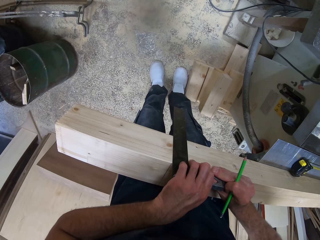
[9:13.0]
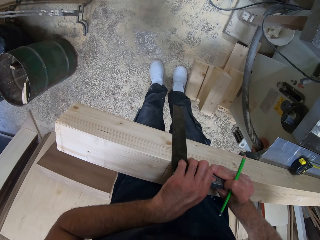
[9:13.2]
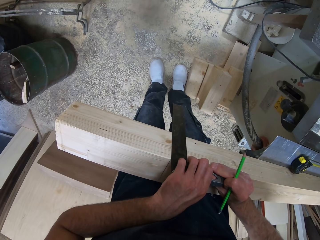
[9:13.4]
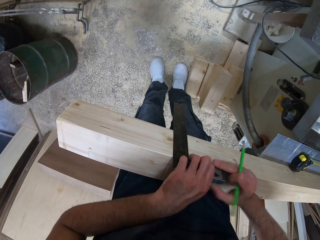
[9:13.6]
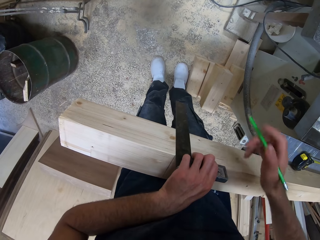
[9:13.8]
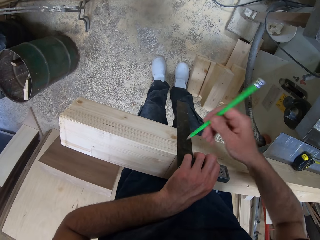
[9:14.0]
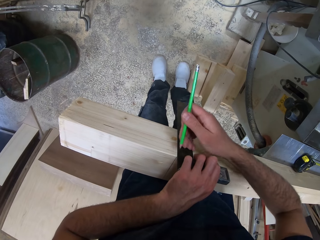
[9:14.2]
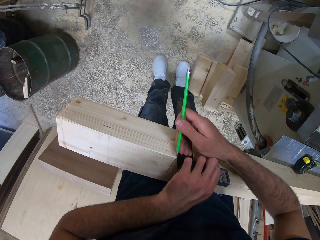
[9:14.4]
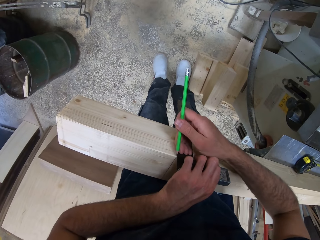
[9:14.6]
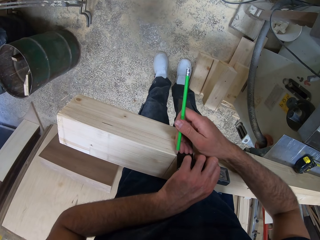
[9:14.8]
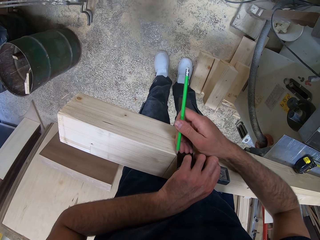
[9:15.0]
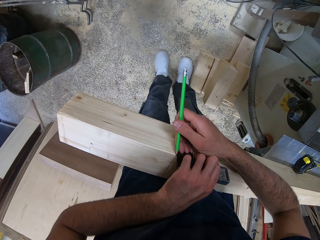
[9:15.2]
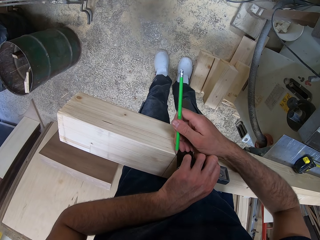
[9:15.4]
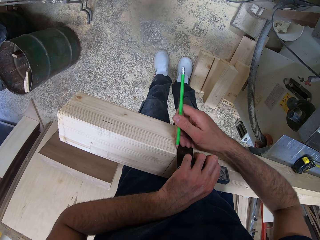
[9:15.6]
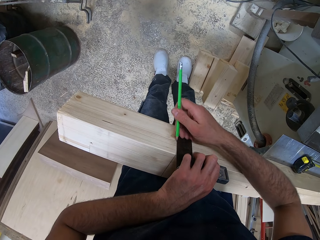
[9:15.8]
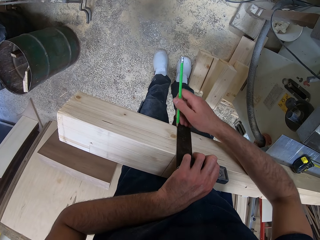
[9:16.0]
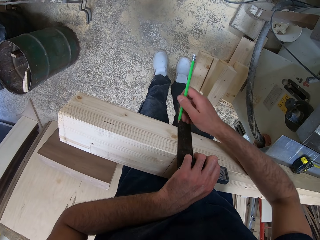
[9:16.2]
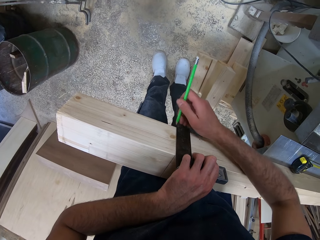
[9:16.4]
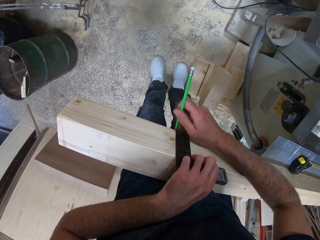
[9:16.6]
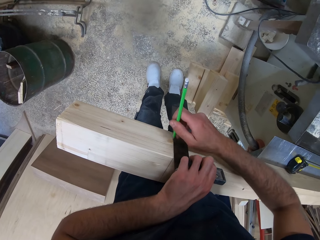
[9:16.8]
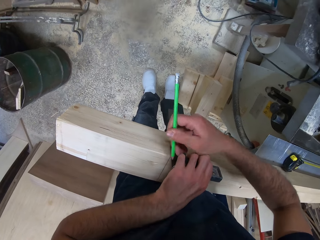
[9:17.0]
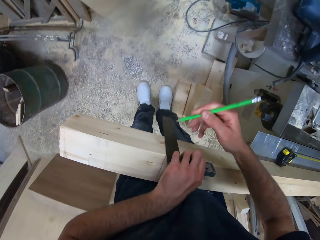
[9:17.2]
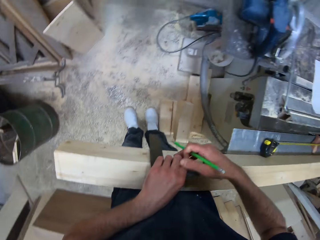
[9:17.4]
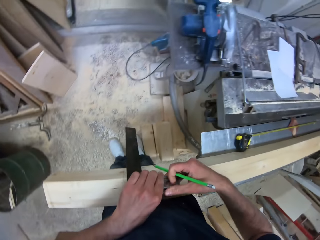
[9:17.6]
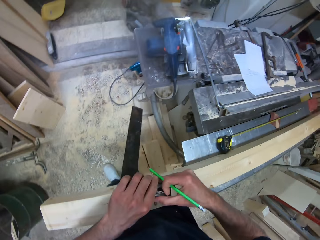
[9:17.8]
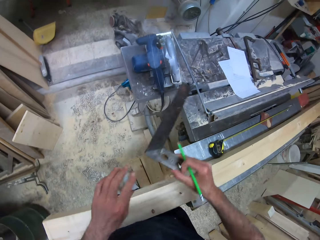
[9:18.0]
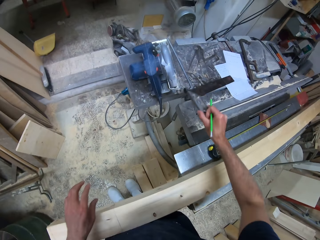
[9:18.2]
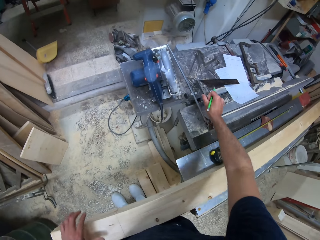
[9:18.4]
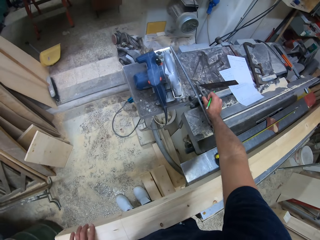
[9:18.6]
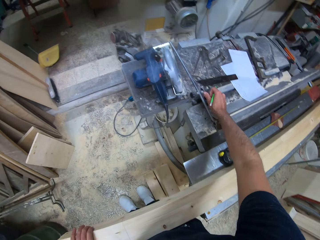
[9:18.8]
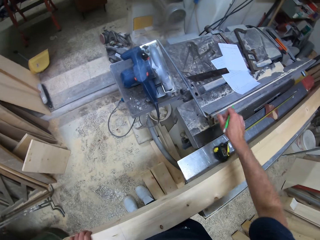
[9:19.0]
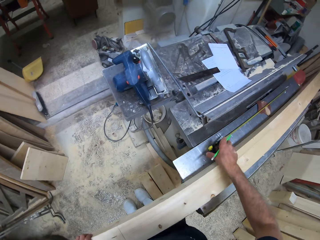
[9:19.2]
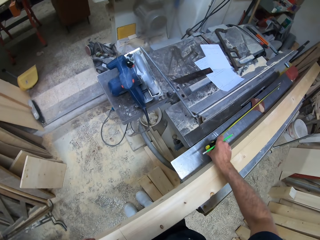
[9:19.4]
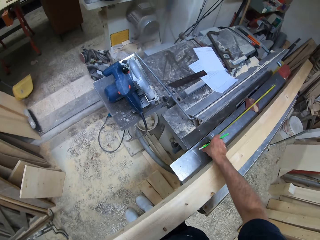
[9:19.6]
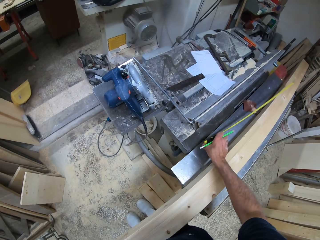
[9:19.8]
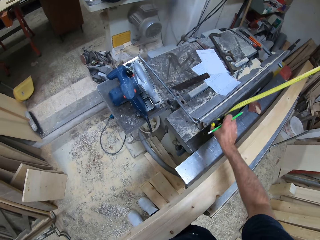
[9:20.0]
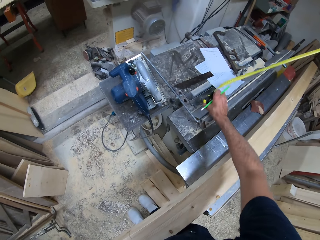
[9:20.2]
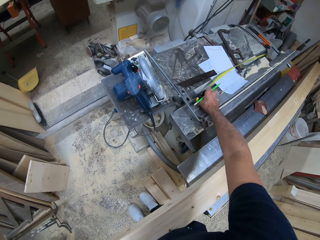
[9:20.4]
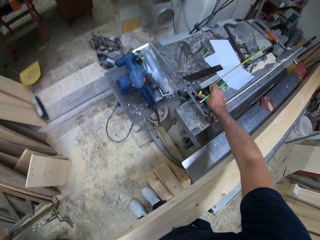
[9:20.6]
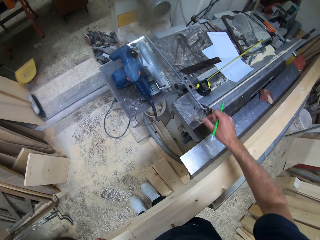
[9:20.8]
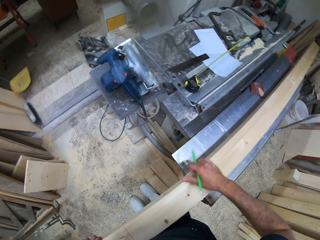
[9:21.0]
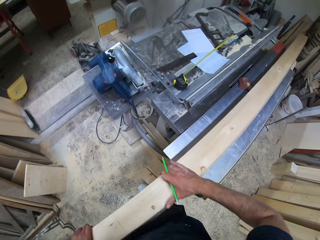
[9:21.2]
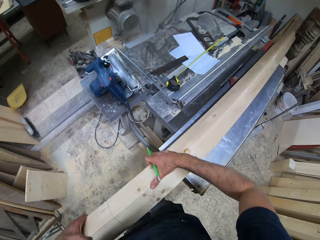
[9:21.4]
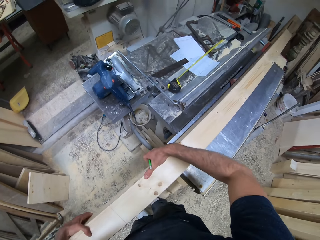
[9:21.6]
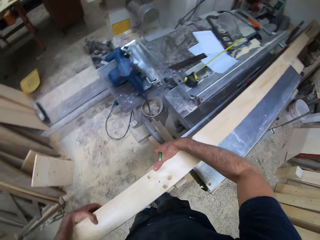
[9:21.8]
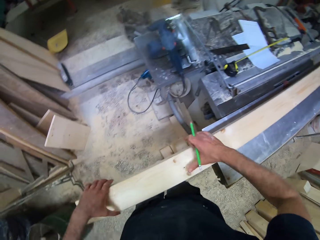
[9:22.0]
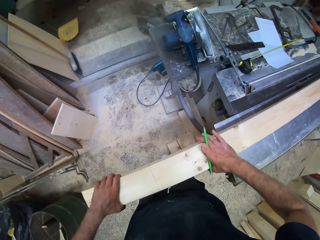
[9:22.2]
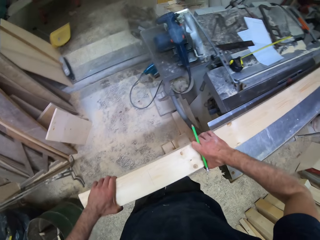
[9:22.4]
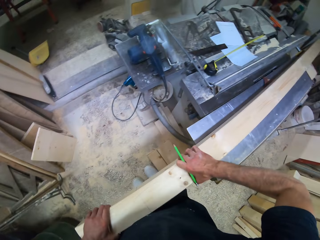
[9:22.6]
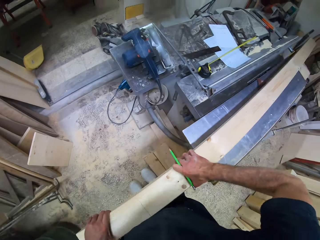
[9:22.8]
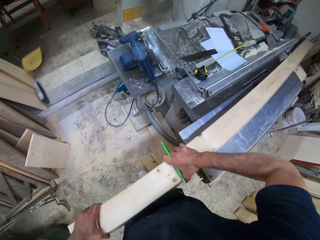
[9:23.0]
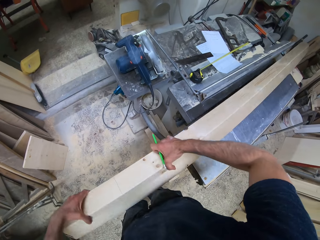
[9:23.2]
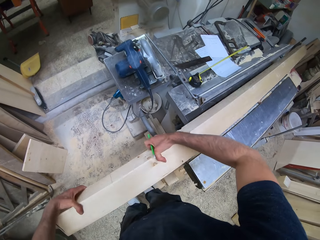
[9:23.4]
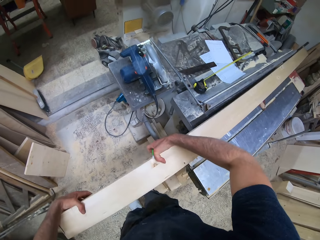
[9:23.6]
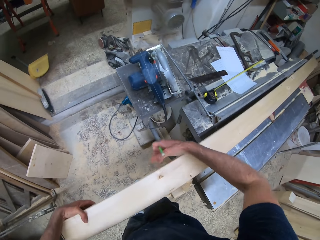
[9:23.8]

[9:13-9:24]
The camera wearer marks the piece of wood with the pencil. He places the ruler on a work table with his right hand. He moves the ruler on the work table with his right hand. He takes a tape measure and puts the tape measure on the table. He turns the log of wood on the work table with both hands.

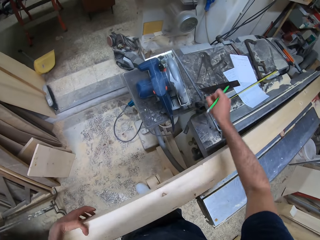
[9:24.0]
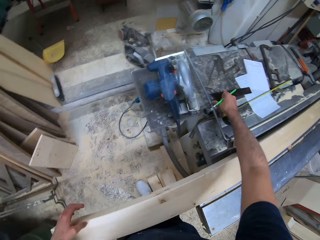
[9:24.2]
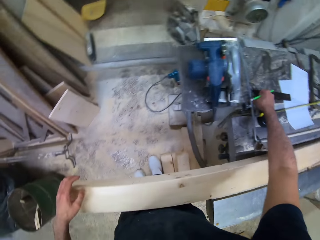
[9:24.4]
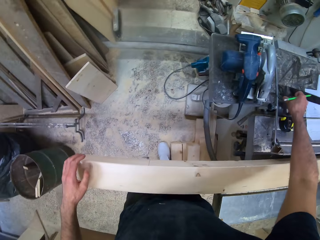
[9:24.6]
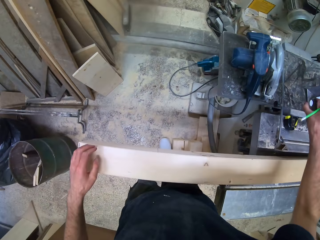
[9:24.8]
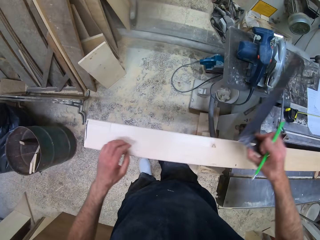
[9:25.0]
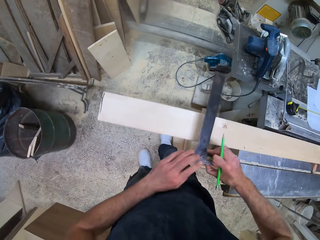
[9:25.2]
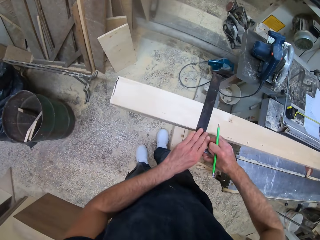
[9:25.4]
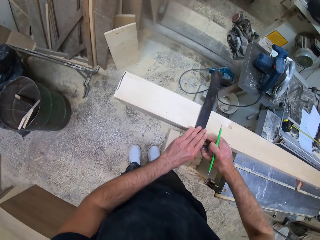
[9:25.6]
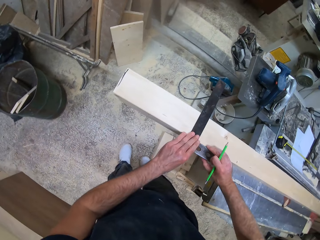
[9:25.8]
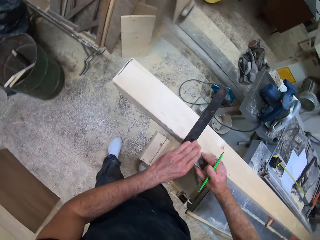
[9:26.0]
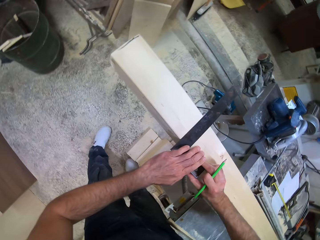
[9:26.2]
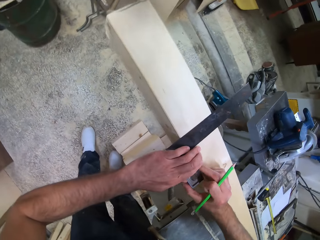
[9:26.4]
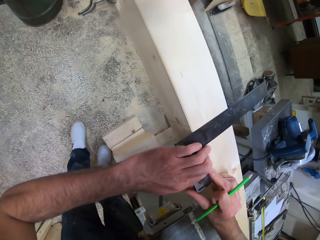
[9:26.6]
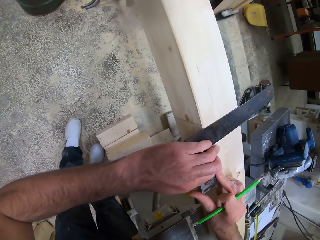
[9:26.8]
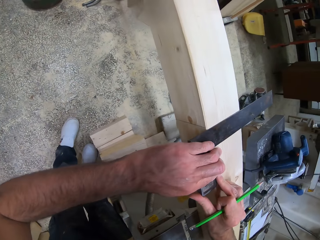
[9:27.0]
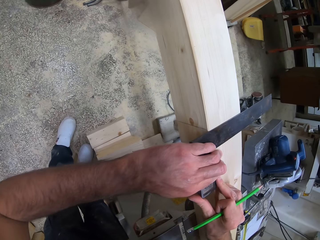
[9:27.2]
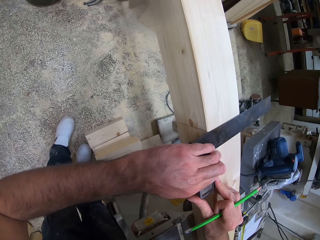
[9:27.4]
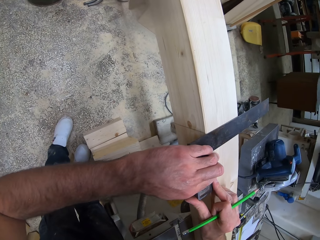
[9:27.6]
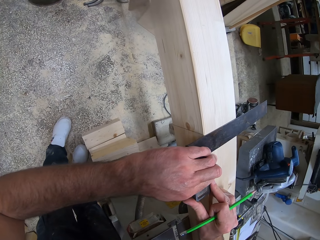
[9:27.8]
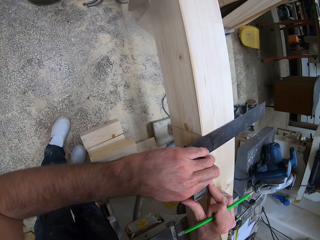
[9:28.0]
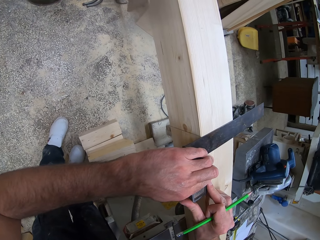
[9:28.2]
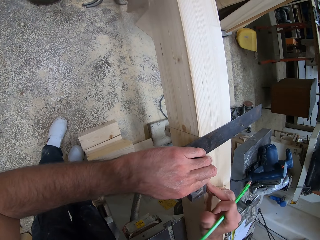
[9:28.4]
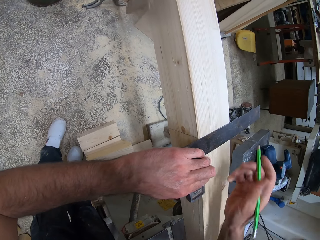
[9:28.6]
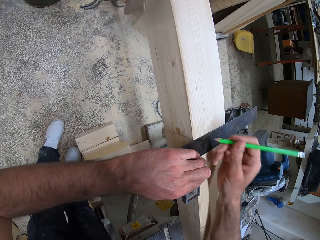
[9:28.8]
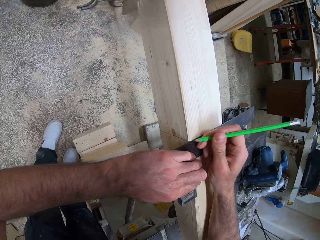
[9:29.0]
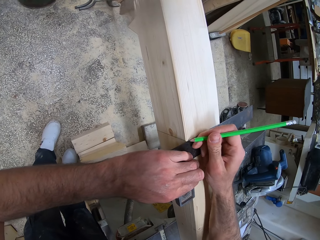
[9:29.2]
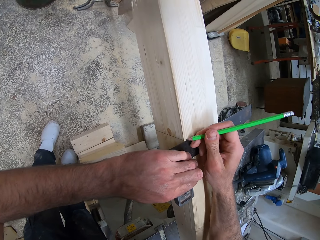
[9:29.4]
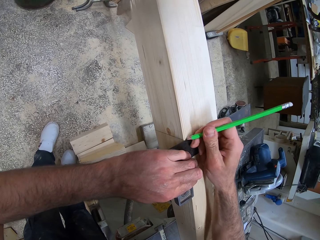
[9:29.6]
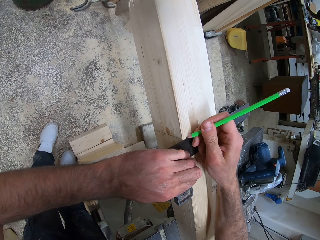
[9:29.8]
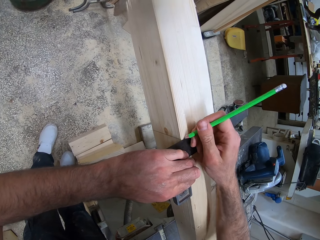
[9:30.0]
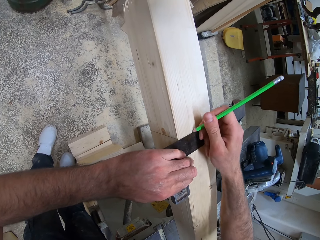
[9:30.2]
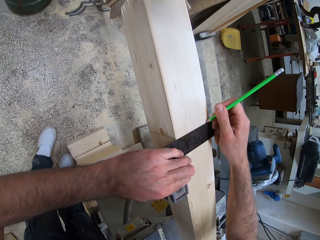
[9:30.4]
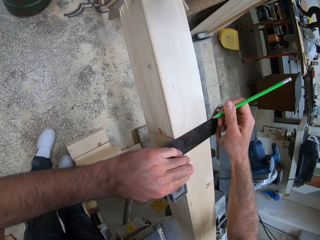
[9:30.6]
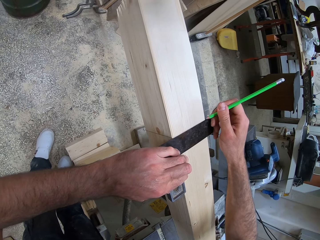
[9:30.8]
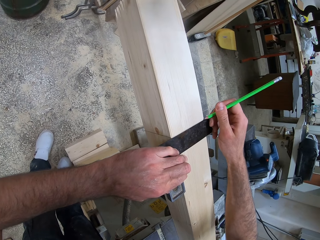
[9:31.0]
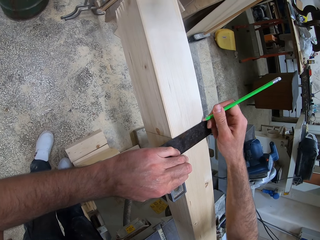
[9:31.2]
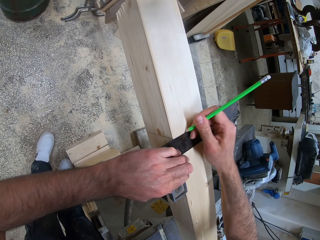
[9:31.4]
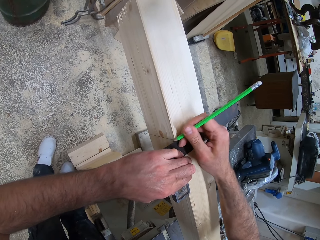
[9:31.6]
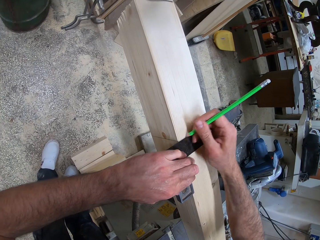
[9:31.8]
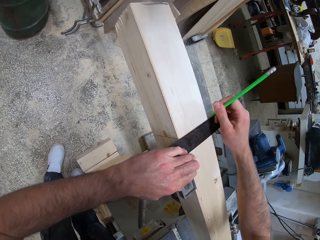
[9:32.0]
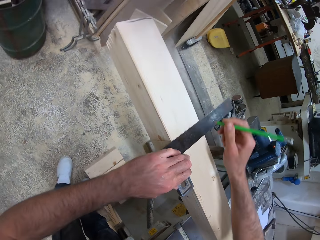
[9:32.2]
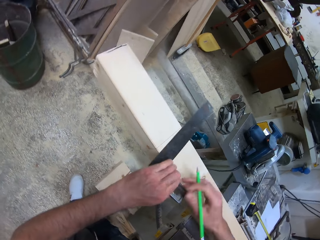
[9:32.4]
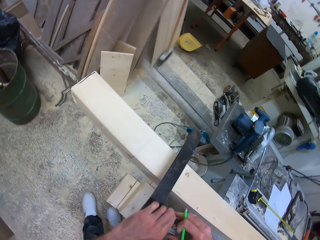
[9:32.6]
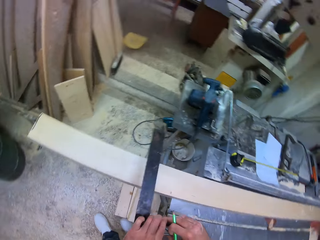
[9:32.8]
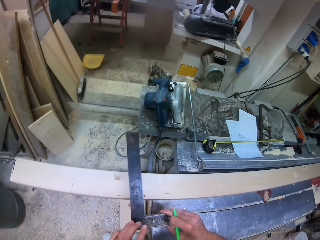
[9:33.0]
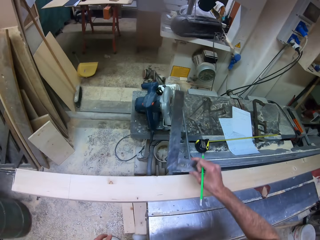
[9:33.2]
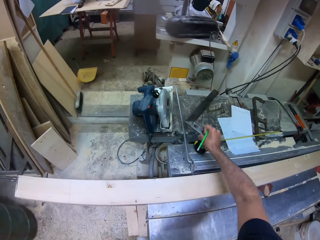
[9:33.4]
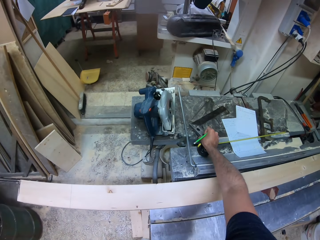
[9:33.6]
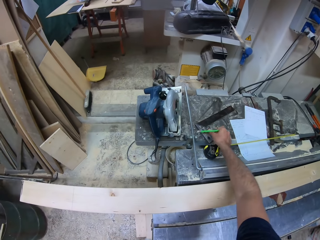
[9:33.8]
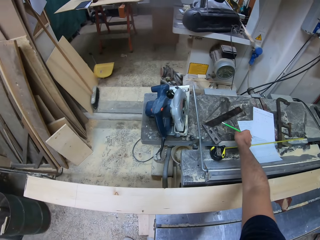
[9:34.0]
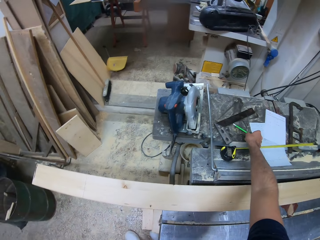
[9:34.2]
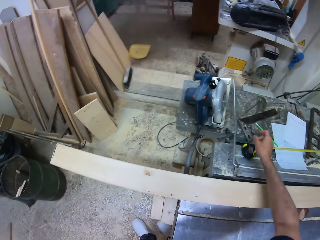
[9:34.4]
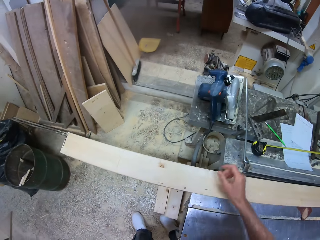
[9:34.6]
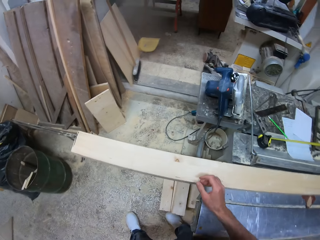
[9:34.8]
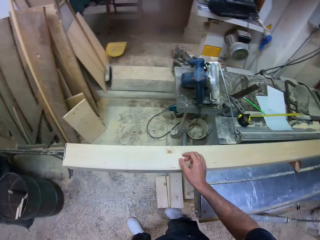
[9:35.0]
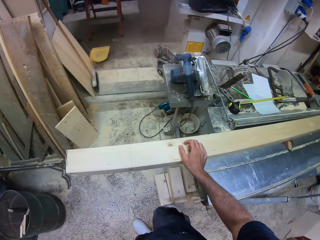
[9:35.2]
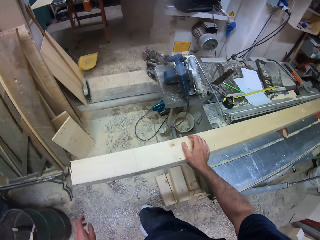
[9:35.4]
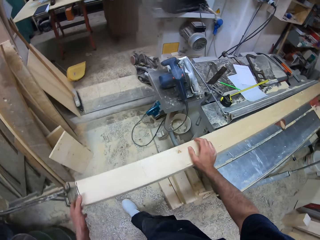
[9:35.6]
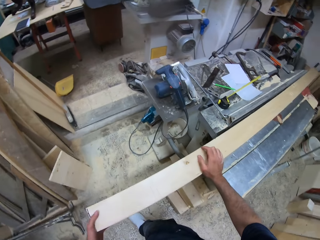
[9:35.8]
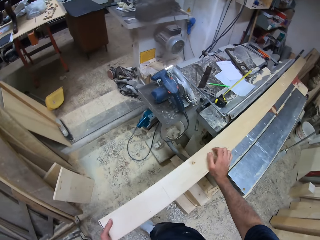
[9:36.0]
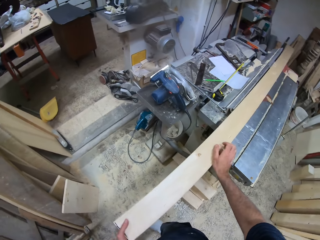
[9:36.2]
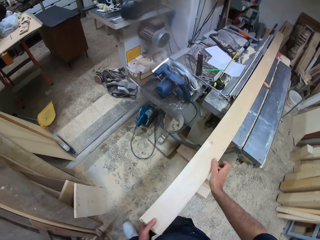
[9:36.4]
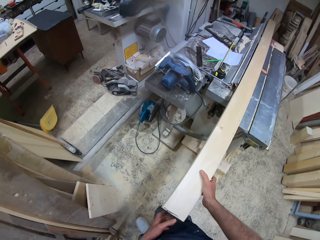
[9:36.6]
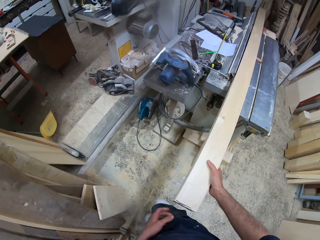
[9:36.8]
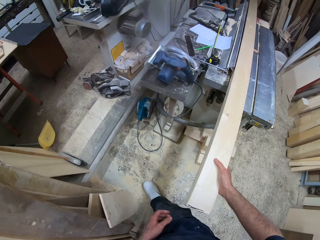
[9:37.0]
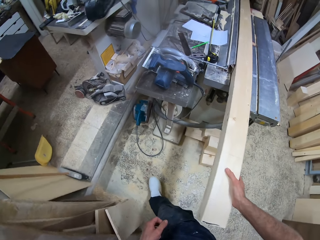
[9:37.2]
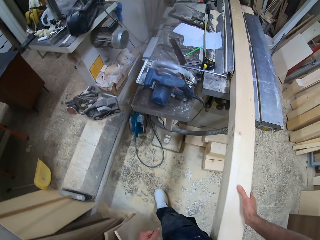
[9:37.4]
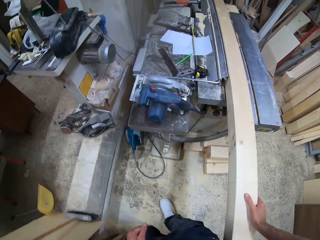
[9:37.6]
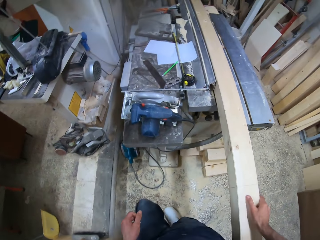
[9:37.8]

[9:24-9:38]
The camera wearer picks up the ruler or try square from the work table with his right hand. He measures the timber with the try square. He places the ruler on a side of the log of wood with both hands. He holds the ruler in place with his left hand. He draws a line with the pencil on the log of wood. He places the ruler on the work table with his right hand. He drops the pencil on the work table with his right hand. He moves the timber.
